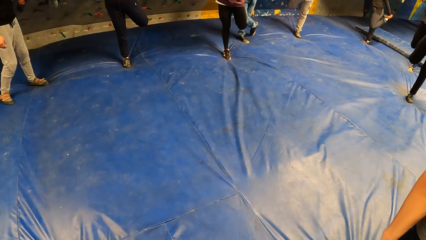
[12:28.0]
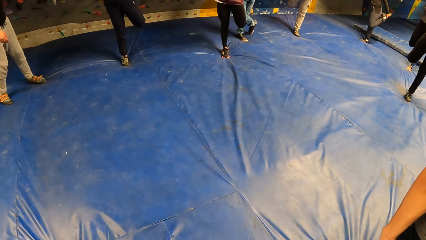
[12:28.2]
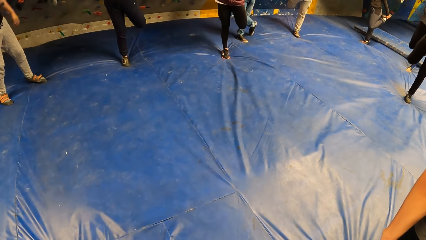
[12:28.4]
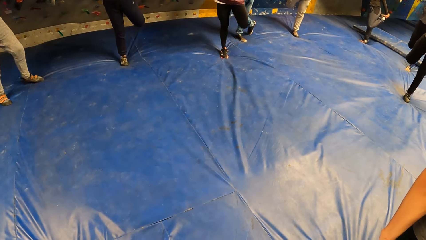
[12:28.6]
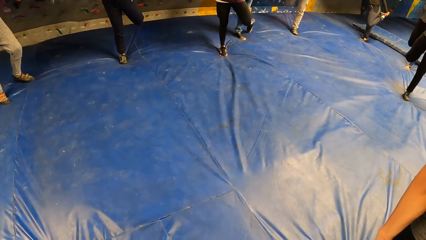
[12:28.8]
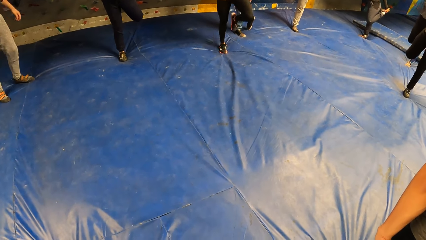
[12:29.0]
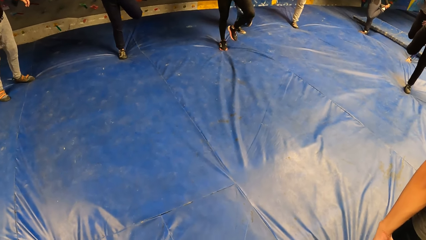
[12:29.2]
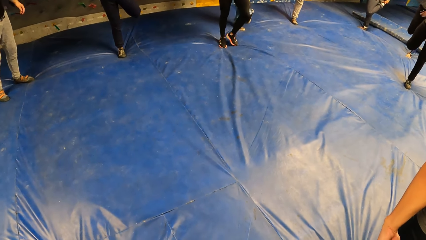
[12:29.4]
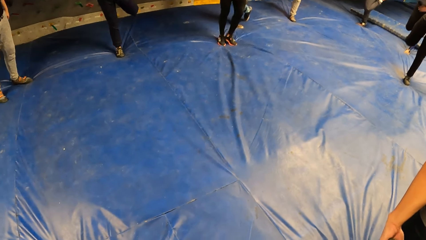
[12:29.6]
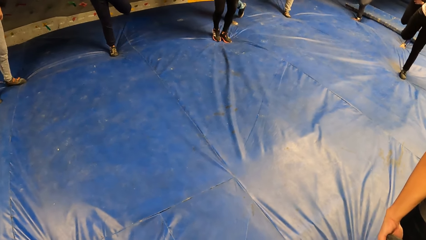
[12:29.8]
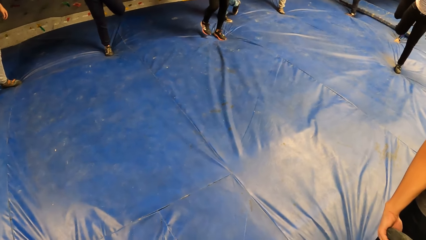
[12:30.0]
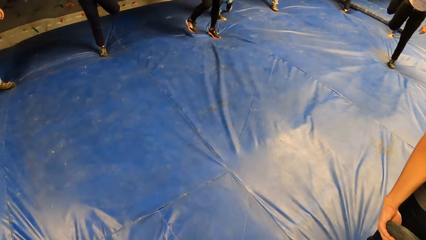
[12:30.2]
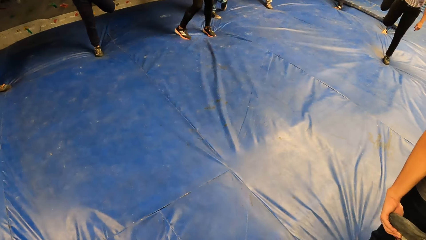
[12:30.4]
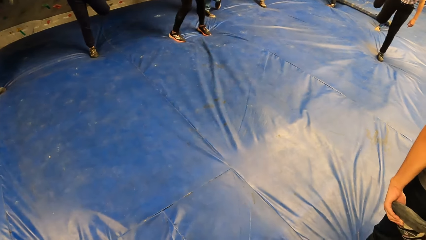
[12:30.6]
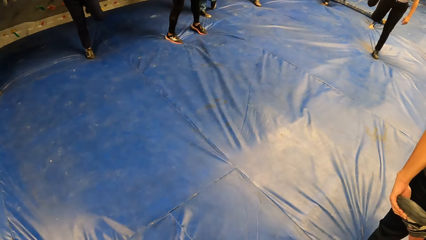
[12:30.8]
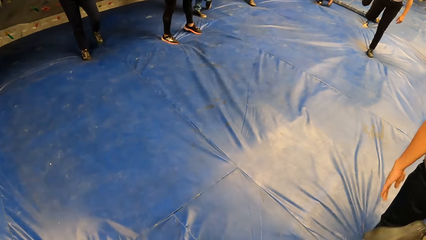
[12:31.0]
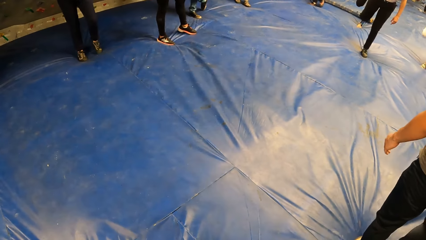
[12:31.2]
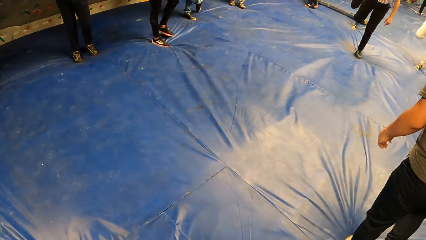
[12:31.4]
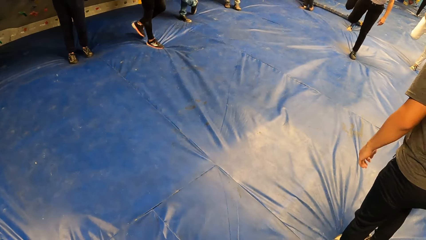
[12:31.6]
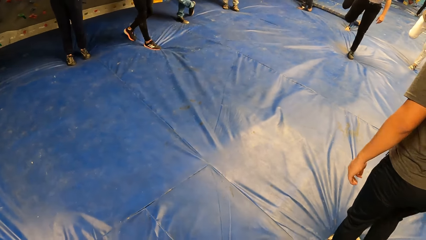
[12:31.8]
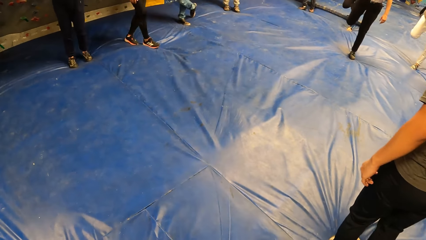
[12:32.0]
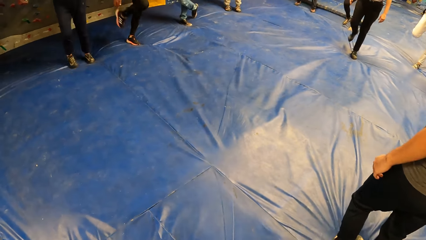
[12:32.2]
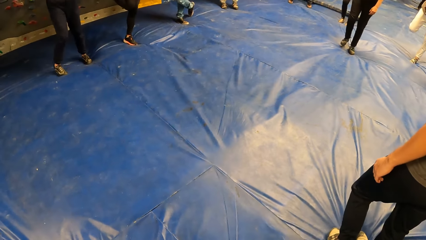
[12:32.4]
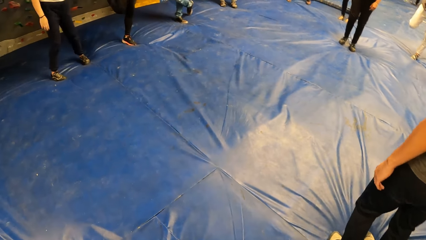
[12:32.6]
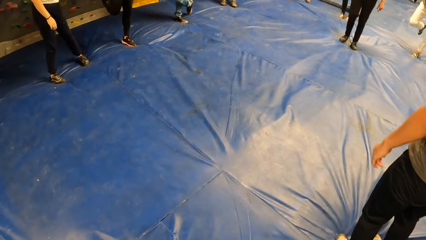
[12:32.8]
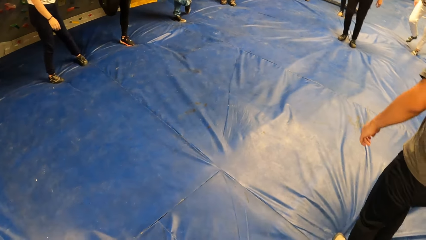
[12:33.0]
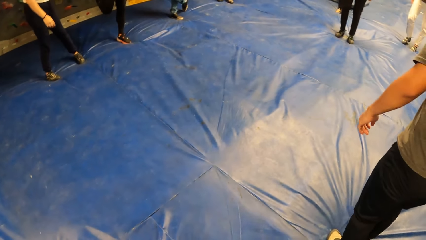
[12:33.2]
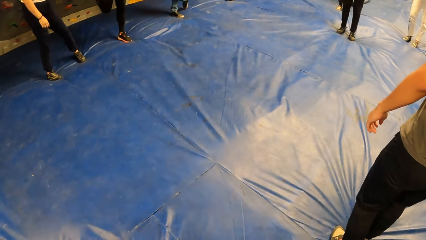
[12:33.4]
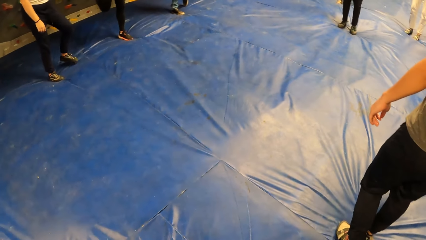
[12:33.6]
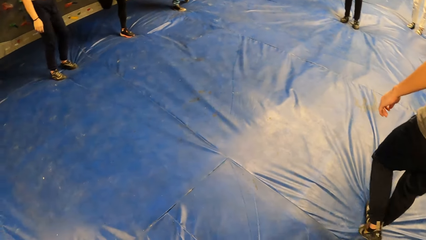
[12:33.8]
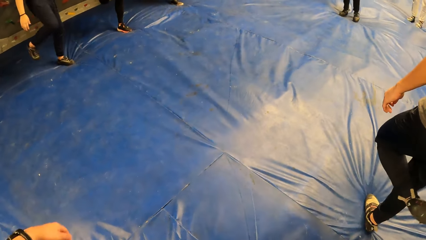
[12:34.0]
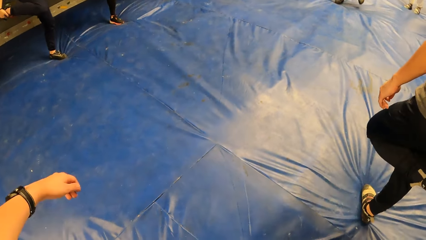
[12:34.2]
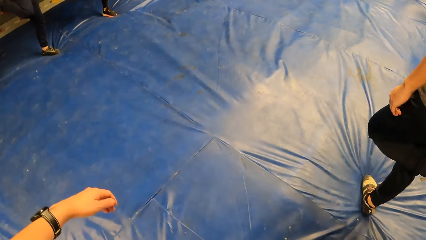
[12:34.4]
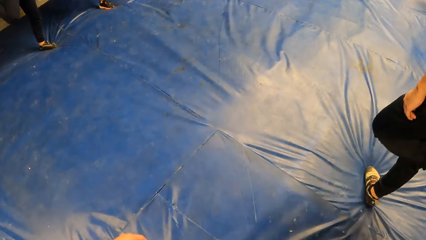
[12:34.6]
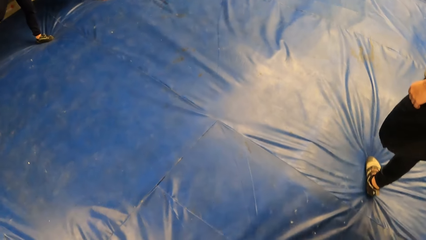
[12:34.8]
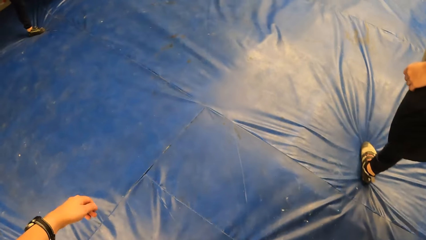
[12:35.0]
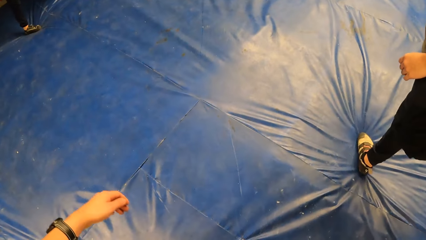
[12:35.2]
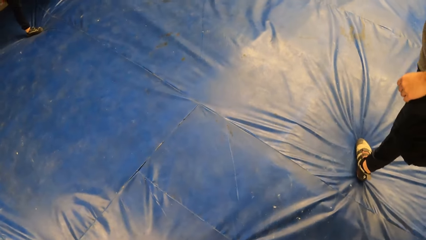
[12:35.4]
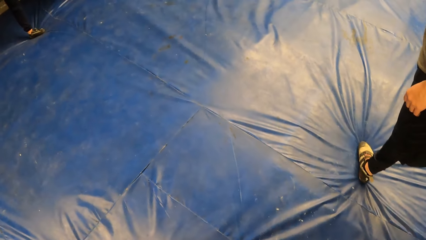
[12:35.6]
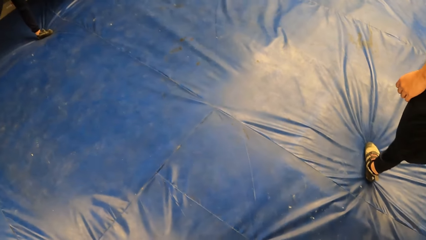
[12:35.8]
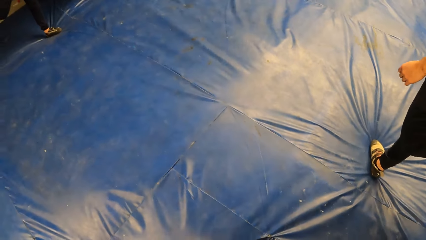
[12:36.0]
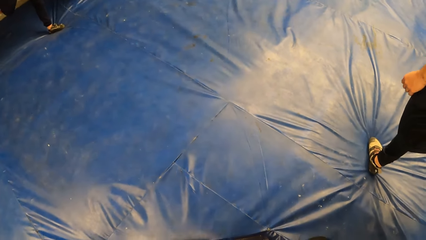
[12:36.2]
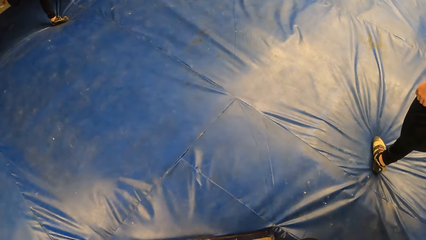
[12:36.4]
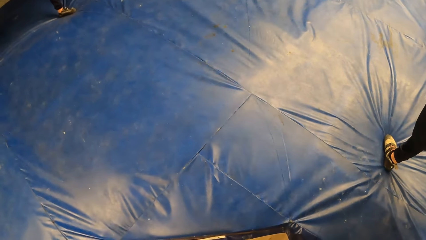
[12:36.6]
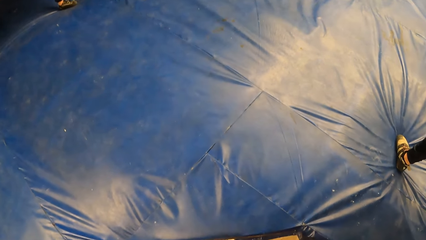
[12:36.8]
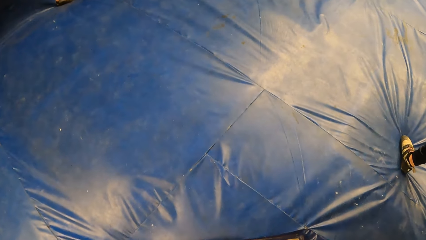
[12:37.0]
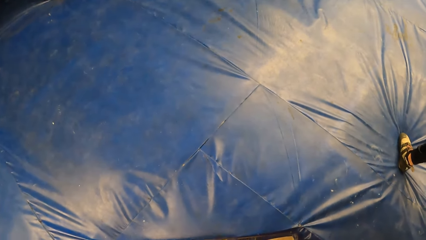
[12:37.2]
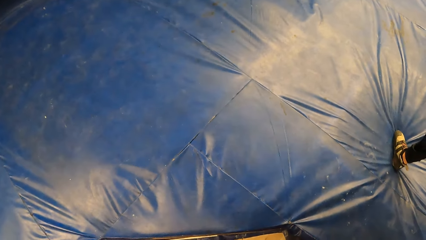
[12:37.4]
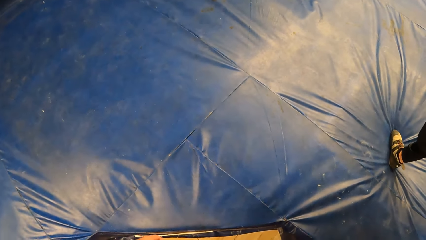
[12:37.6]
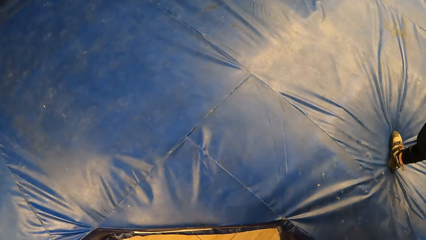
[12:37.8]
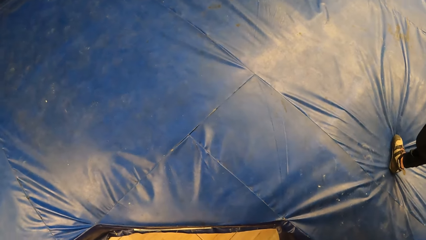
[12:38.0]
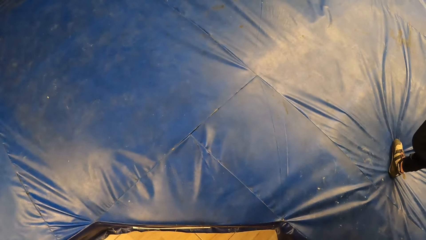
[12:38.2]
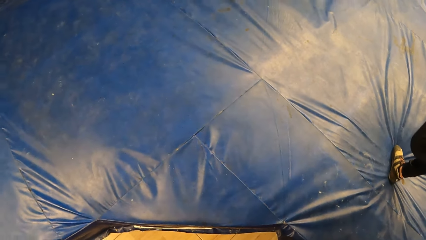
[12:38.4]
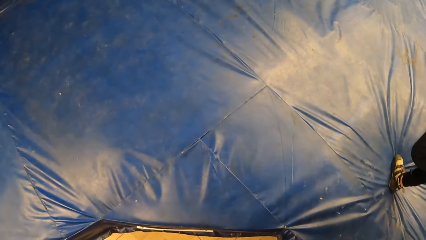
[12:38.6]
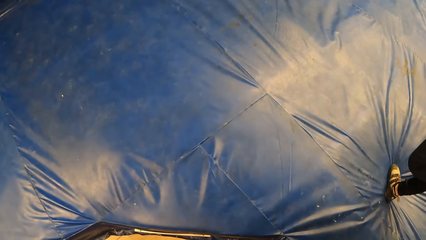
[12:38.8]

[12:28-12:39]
The man performs standing quad stretch exercise with the group of people with his right hand.

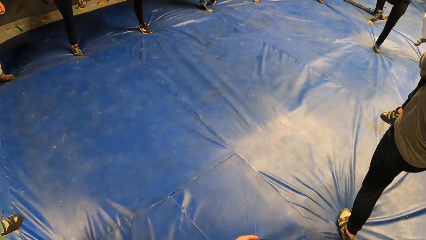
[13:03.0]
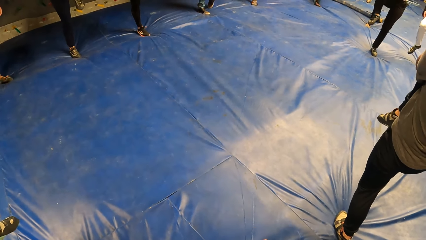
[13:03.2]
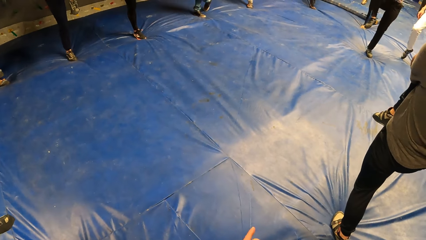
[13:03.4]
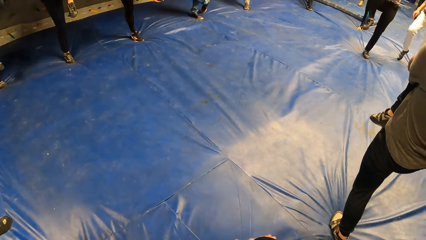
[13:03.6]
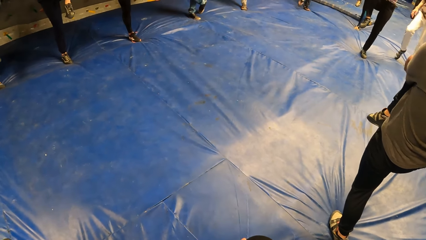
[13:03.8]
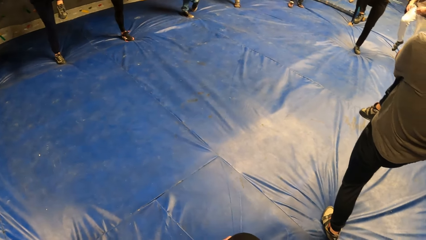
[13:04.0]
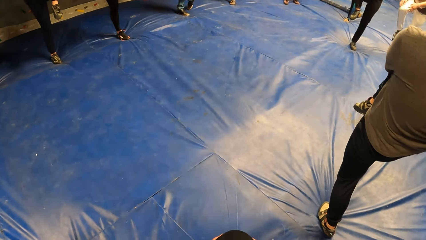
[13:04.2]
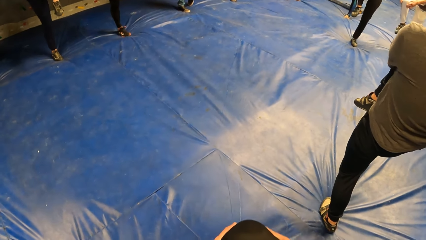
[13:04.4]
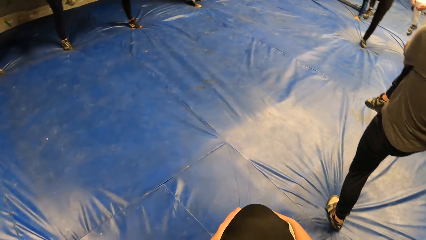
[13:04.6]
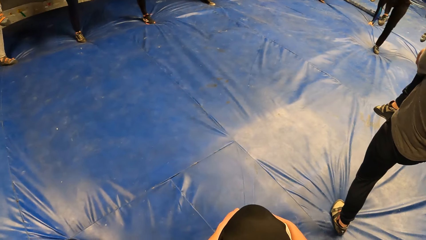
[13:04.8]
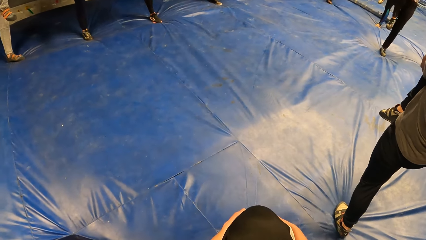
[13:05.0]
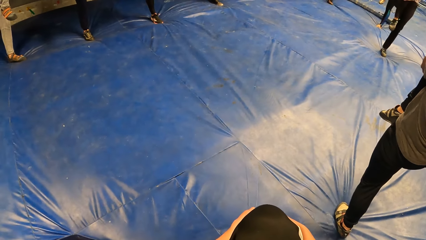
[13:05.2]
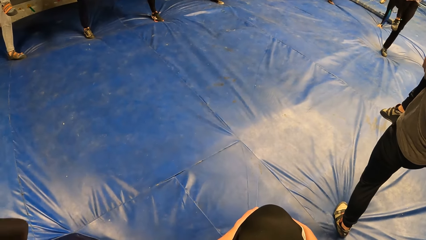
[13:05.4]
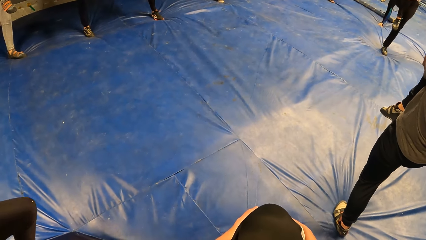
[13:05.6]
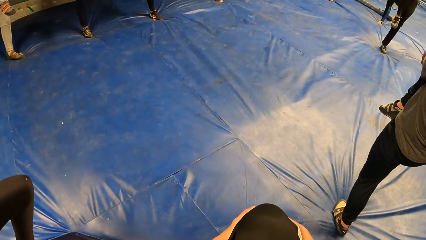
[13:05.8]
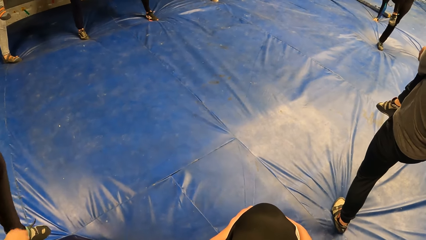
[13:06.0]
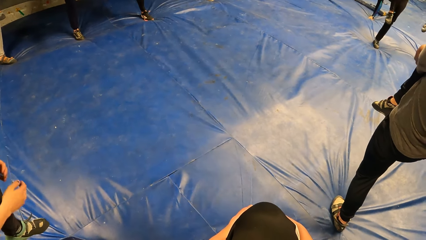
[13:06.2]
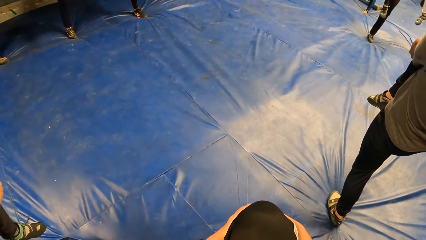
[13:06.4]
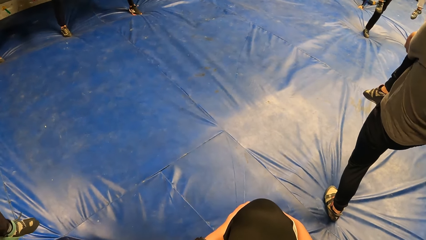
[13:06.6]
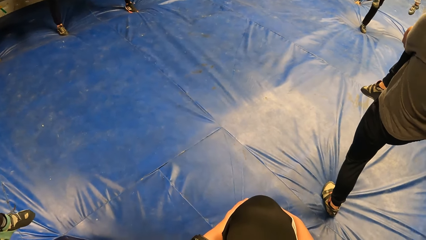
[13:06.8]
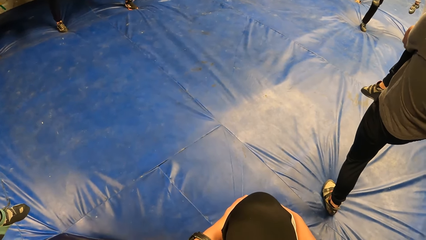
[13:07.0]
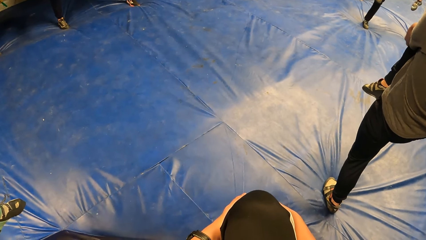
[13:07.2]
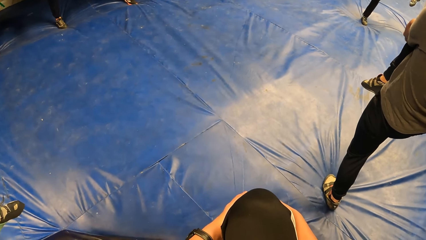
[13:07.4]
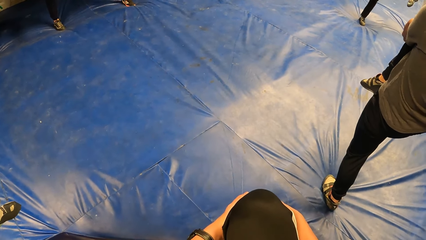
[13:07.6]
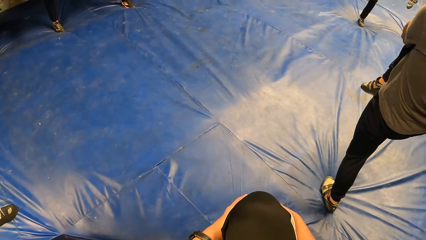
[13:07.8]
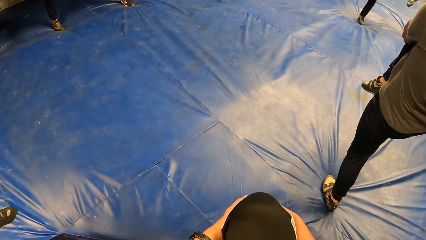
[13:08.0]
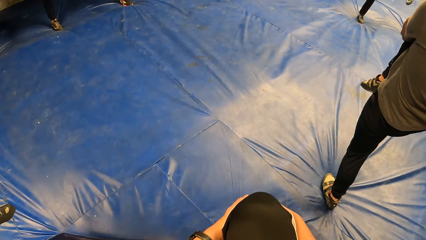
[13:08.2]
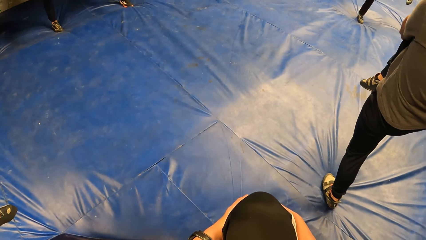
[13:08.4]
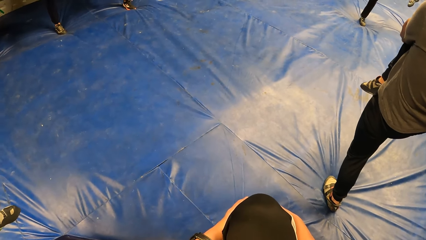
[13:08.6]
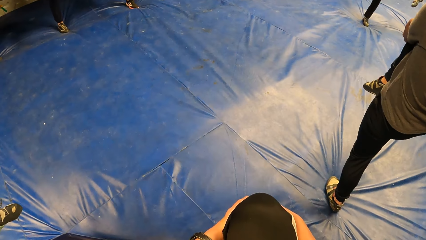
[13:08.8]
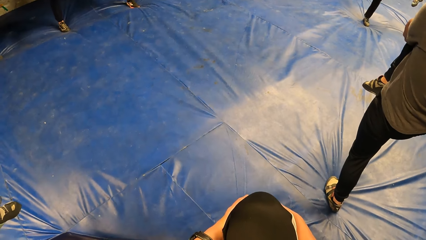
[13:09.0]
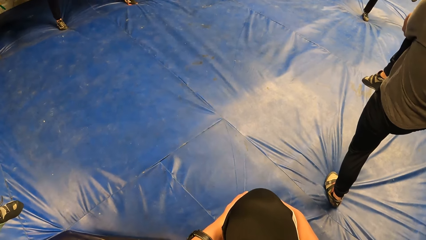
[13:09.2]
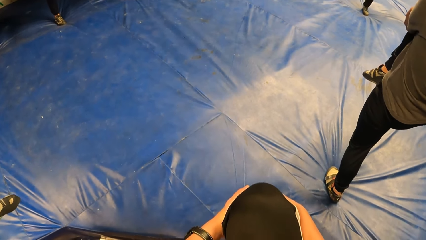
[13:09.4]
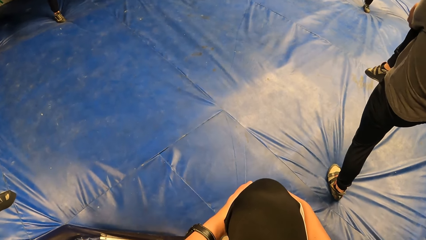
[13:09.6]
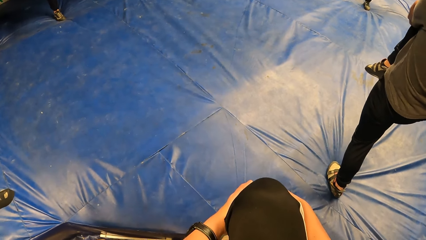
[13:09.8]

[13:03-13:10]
The camera wearer performs knee to chest exercise with the group of people with both hands.
